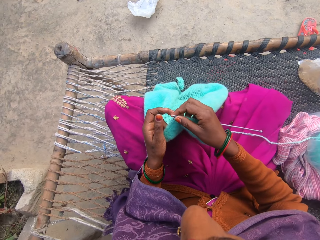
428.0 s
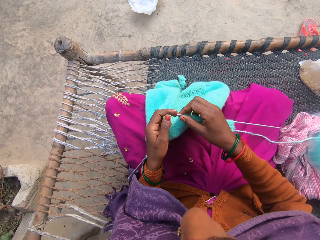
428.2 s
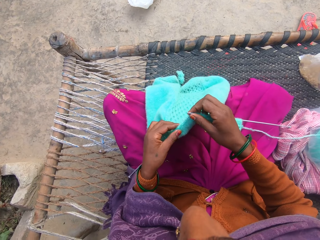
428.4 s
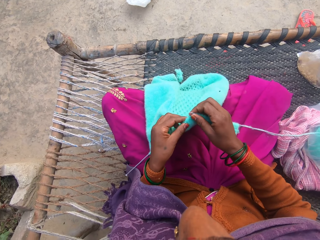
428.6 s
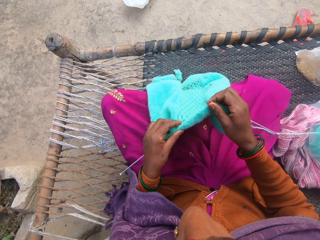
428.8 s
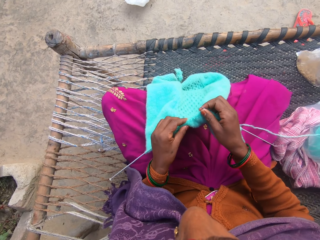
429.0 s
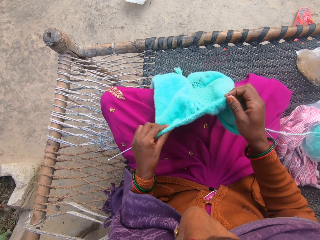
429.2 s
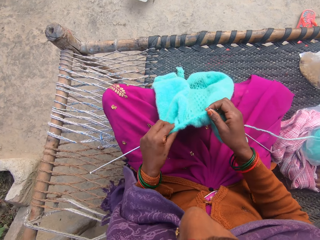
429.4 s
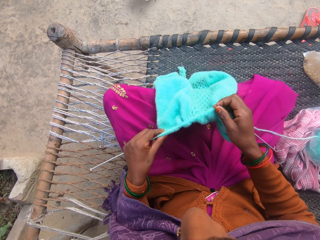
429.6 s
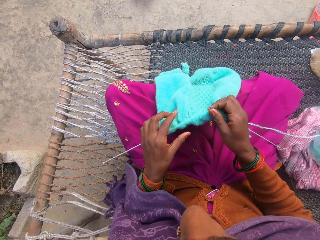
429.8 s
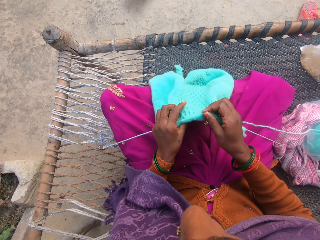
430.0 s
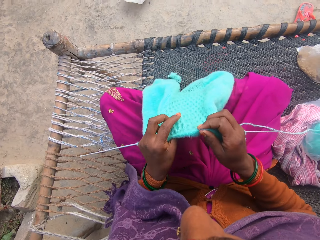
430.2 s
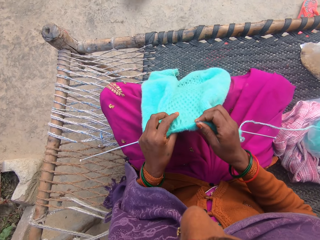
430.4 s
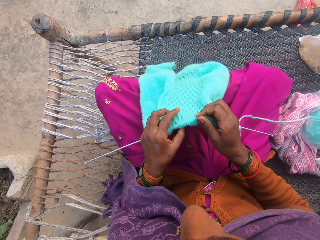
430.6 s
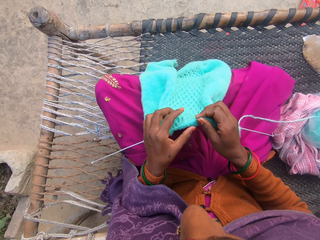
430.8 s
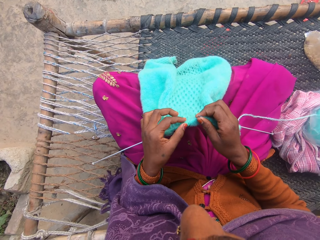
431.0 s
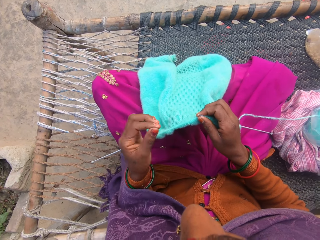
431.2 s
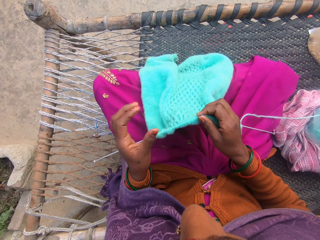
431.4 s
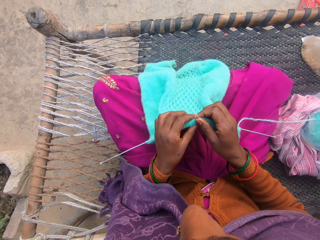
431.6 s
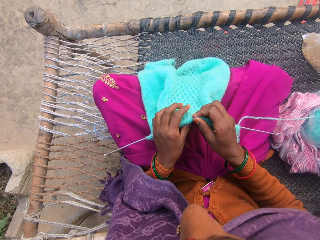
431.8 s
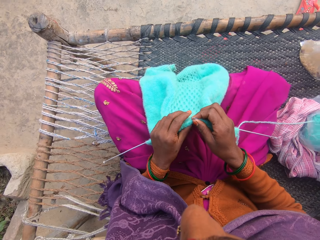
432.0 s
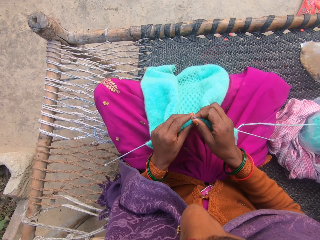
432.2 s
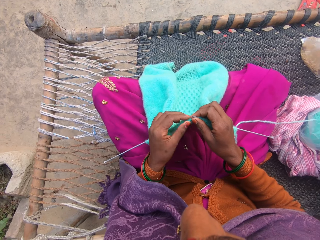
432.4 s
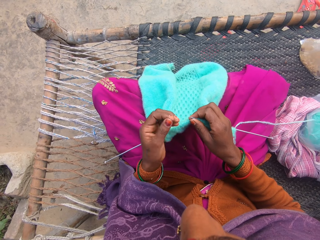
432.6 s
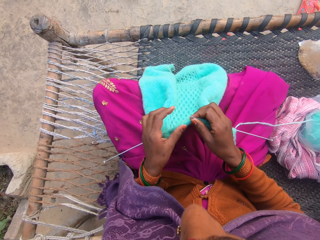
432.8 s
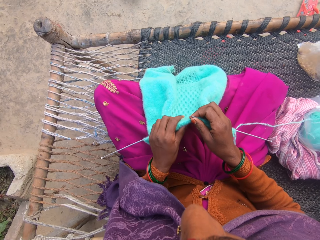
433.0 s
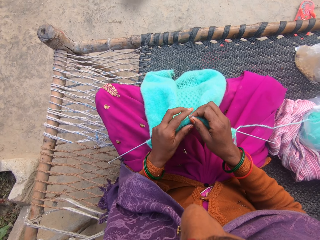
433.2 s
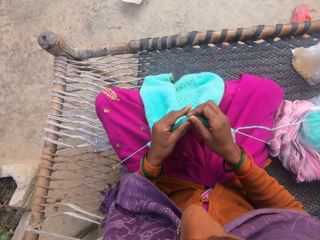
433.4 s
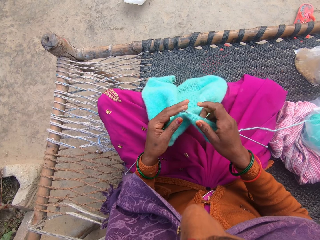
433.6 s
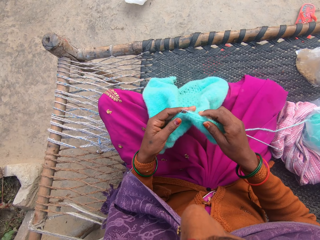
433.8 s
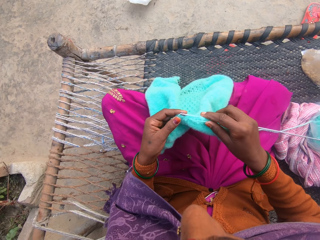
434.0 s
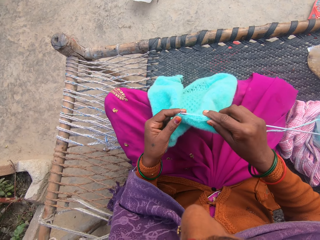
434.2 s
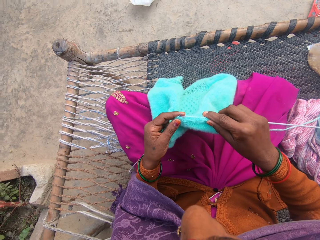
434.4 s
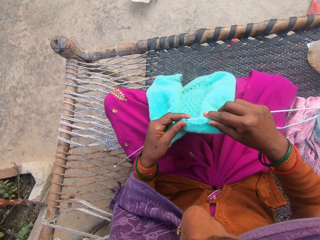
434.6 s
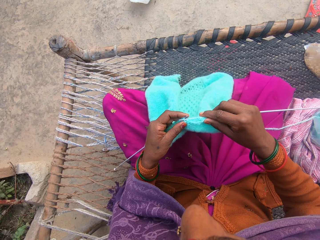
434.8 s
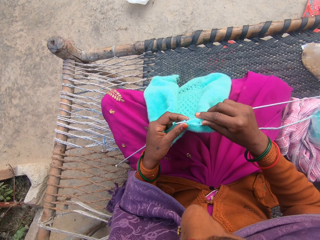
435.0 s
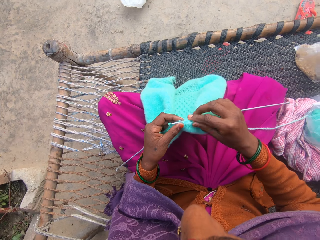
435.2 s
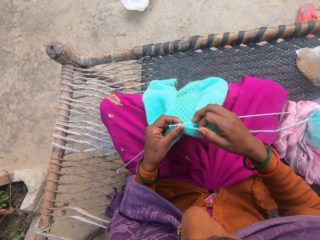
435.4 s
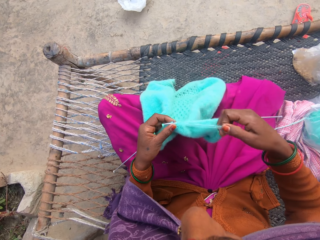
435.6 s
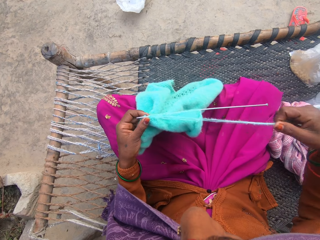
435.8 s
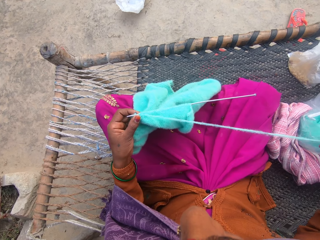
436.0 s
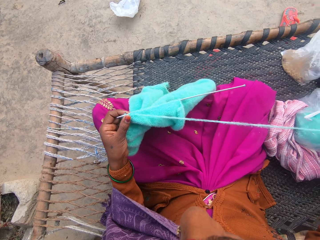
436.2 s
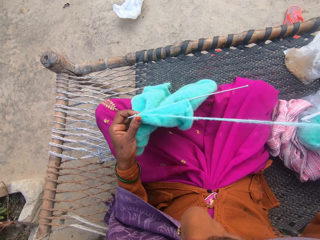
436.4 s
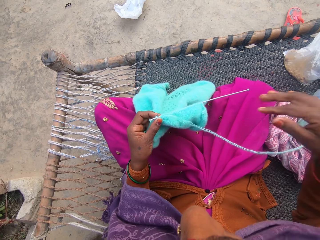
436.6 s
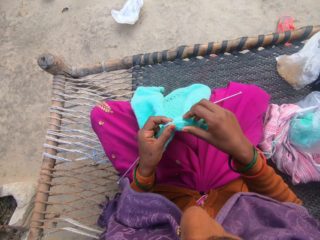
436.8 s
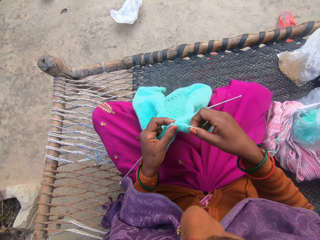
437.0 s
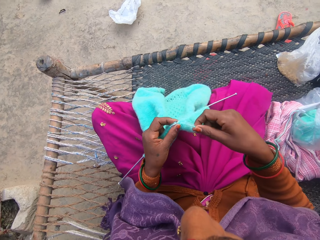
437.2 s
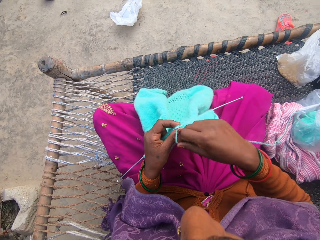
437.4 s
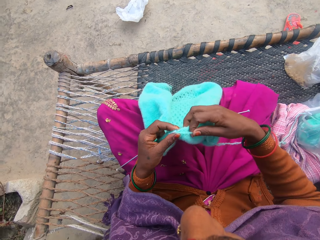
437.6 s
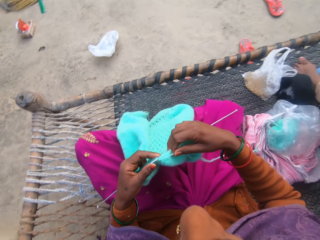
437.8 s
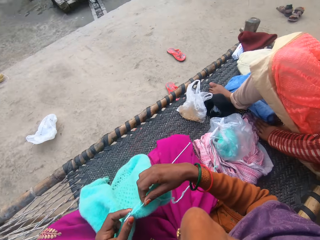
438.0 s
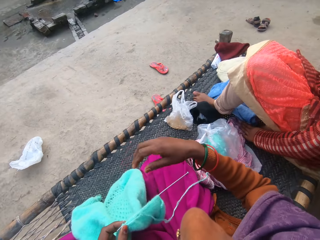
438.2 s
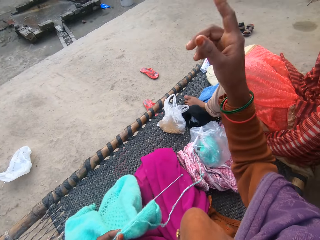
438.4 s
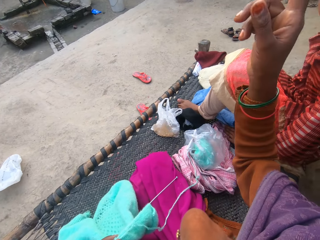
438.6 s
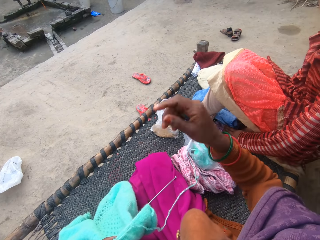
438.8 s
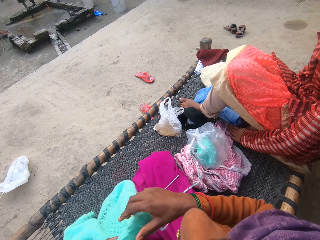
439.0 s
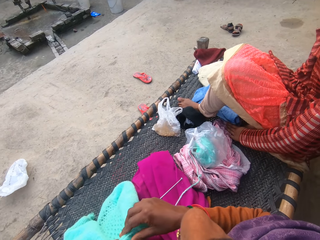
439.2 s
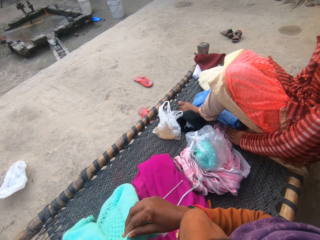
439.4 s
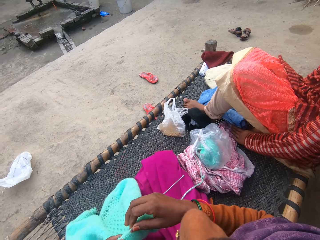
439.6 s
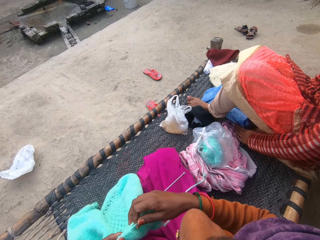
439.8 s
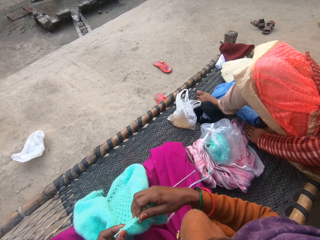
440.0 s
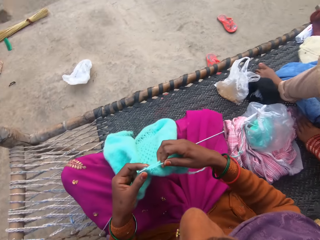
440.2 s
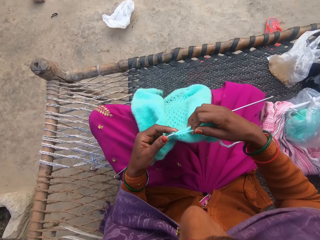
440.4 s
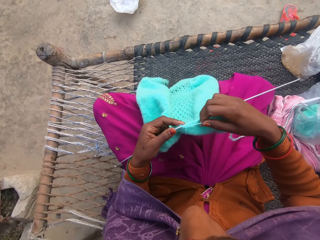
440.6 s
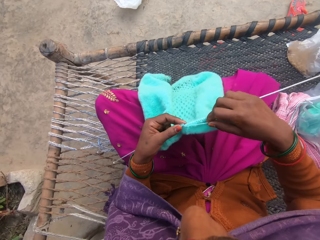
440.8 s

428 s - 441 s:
The camera wearer holds the knitting garment with her hands. She adjusts the knit fabric on the knitting needle. She knits the knitting garment with the knitting needle and thread from a yarn on the charpoy. She pulls the knitting thread with her right hand. She rolls the knitting thread on the knitting needle. She knits the knitting garment with the knitting needle. She lifts up her right hand. She holds the knitting garment with her hands. The girl sits on the charpoy.

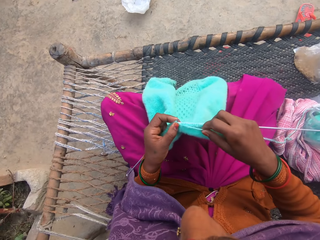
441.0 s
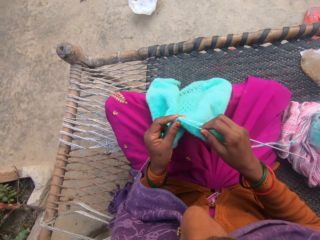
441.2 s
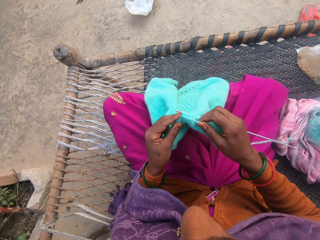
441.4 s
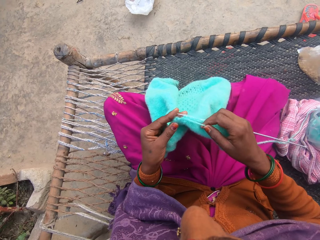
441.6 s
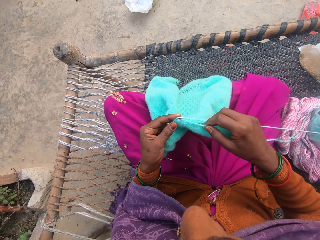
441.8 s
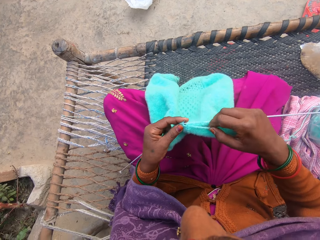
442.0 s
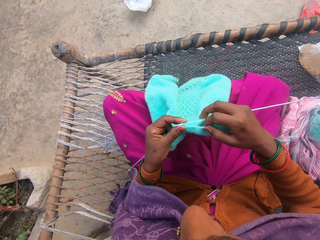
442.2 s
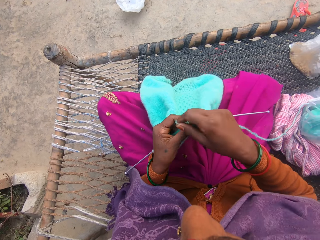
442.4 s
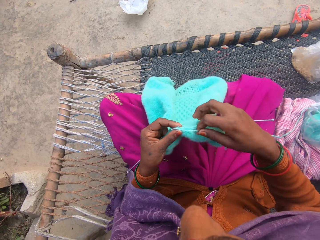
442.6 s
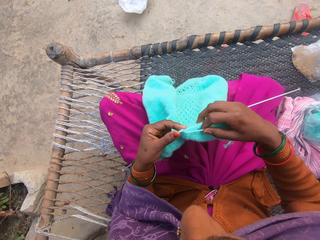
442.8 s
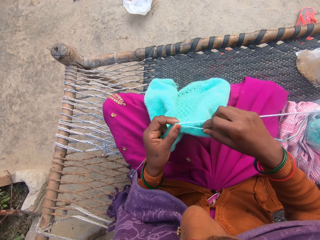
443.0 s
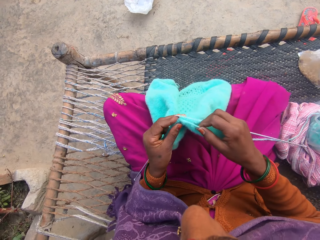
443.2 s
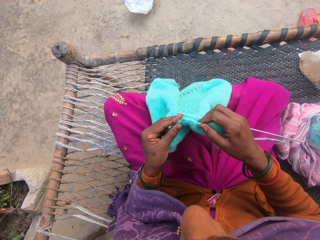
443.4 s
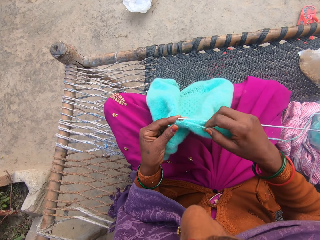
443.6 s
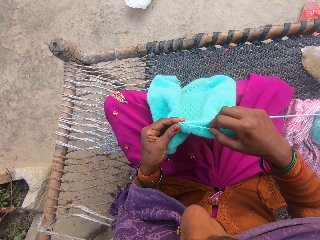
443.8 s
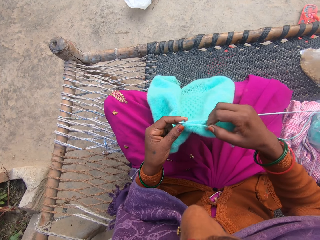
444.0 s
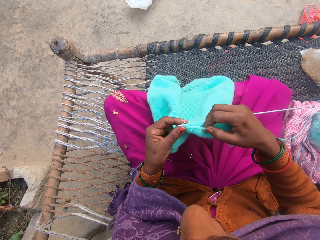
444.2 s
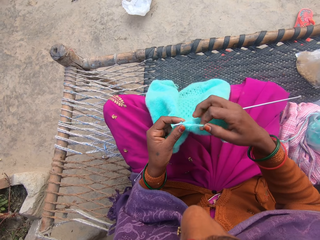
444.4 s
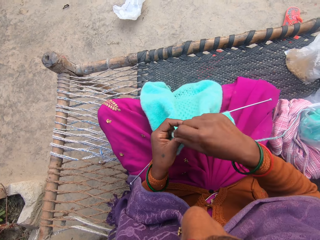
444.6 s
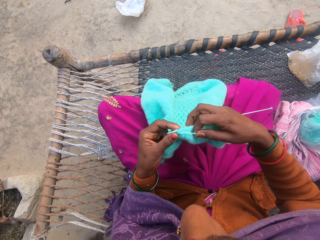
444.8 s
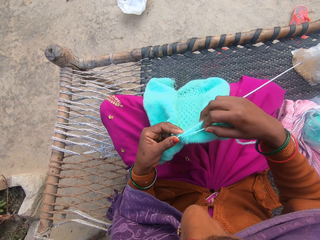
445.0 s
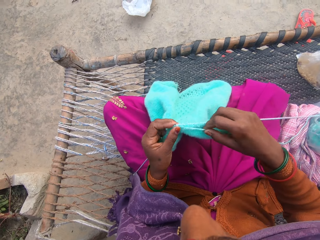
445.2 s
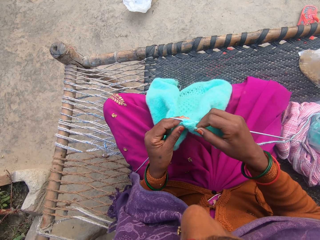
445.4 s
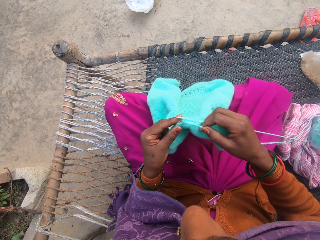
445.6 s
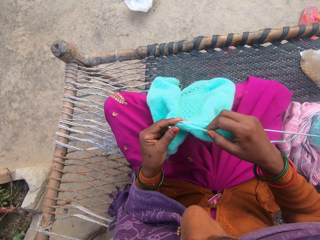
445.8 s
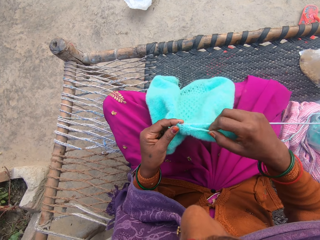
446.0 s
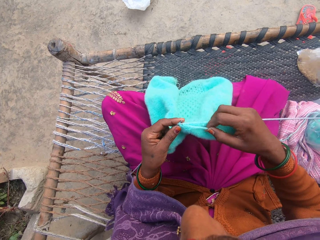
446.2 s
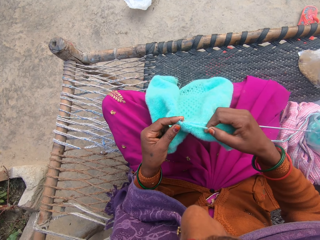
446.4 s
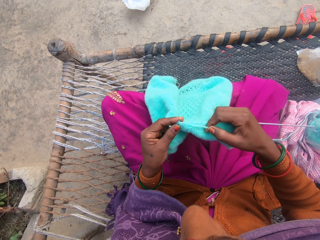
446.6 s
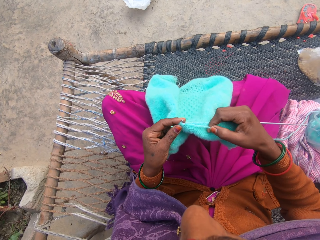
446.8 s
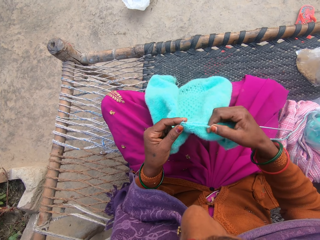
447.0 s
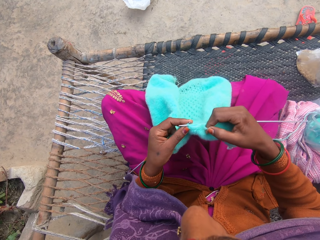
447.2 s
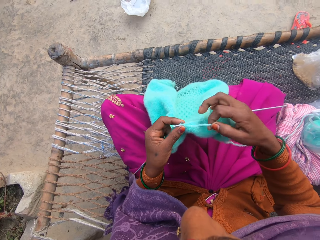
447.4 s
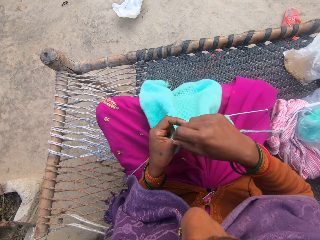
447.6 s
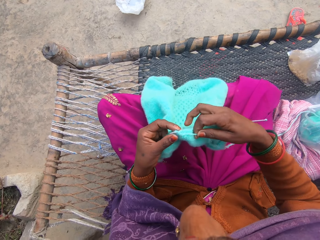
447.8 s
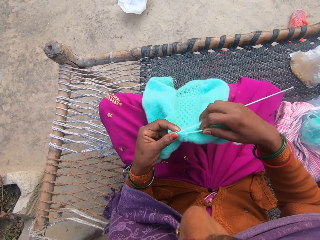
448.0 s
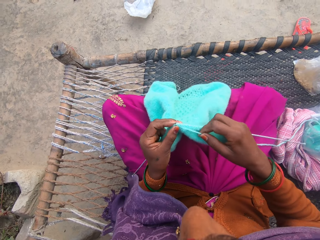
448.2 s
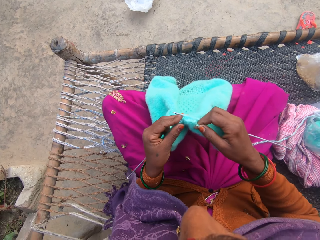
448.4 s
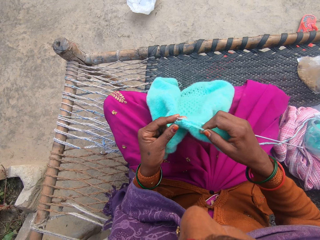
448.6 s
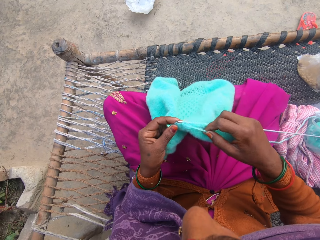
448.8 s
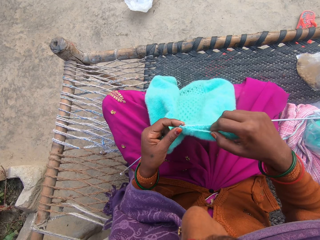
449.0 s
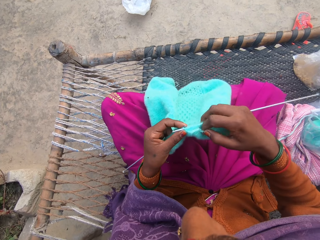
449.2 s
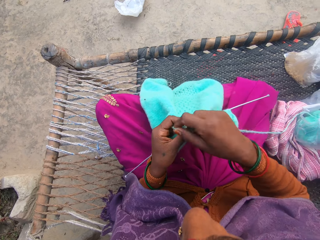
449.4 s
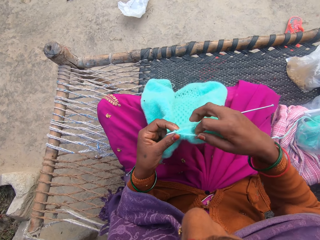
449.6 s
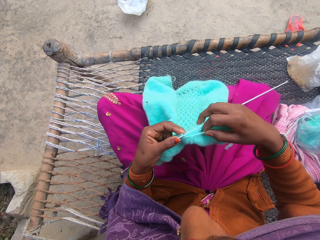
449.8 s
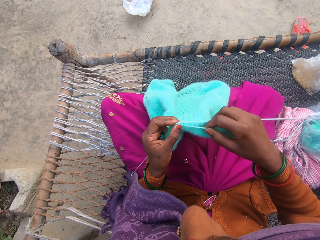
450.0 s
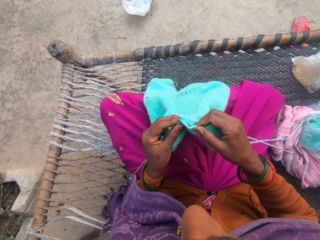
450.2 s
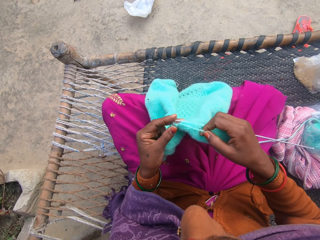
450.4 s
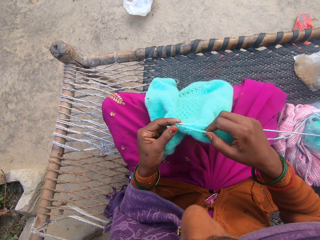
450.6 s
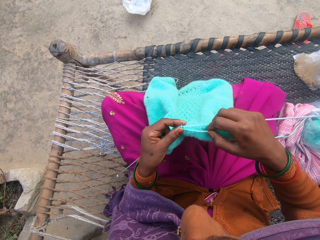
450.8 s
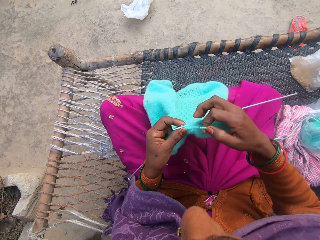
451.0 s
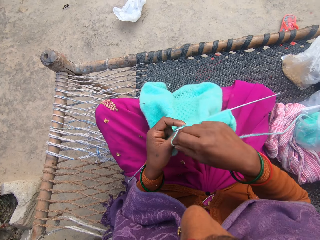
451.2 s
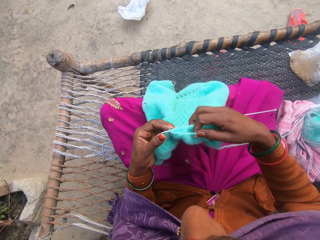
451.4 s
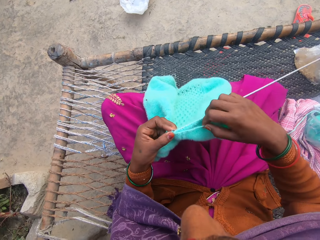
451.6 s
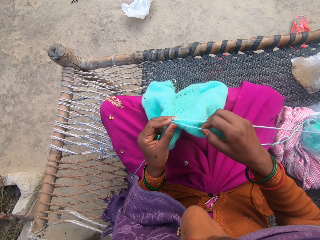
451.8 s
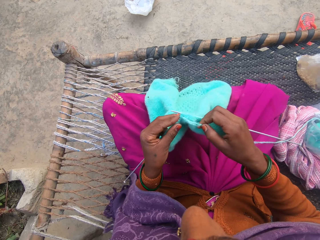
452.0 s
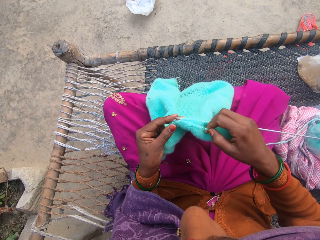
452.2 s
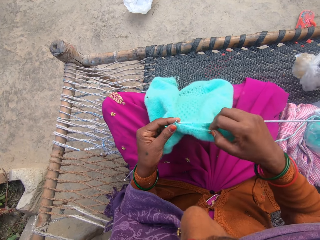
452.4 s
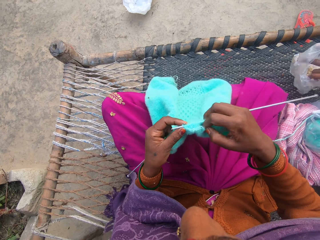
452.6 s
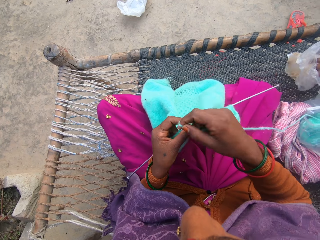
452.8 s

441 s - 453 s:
The camera wearer knits the knitting garment with a knitting needle. They roll the knitting thread on the knitting needle. They knit the knitting garment with the knitting needle. They roll the knitting thread on the knitting needle. They knit the knitting garment with the knitting needle. They roll the knitting thread on the knitting needle. They knit the knitting garment with the knitting needle. They roll the knitting thread on the knitting needle. They knit the knitting garment with the knitting needle. They roll the knitting thread on the knitting needle. They knit the knitting garment with the knitting needle.
